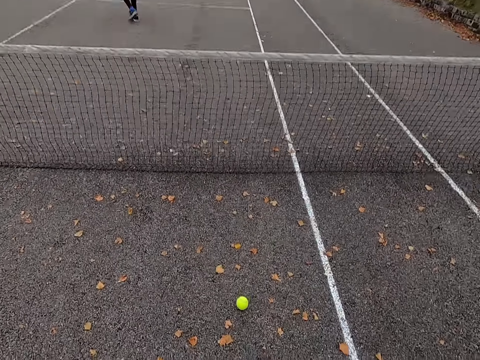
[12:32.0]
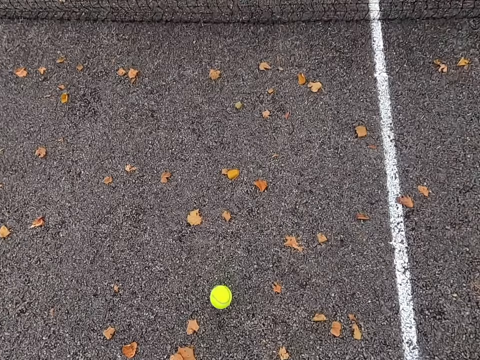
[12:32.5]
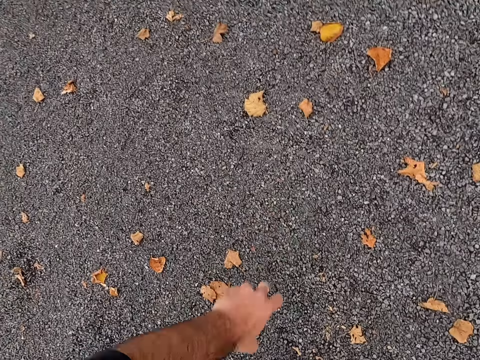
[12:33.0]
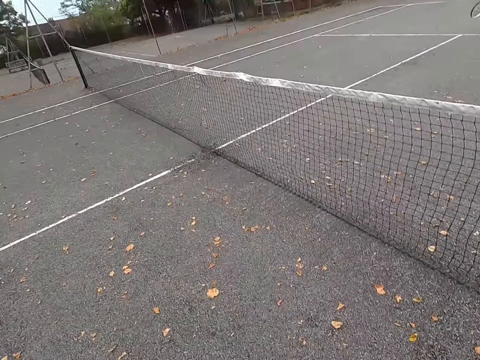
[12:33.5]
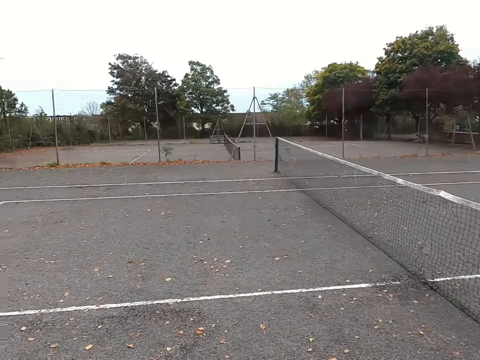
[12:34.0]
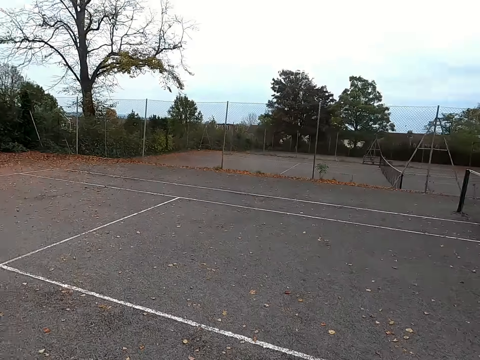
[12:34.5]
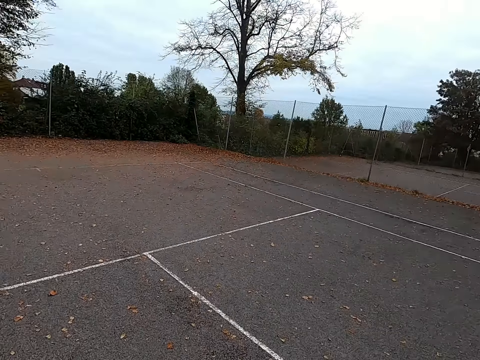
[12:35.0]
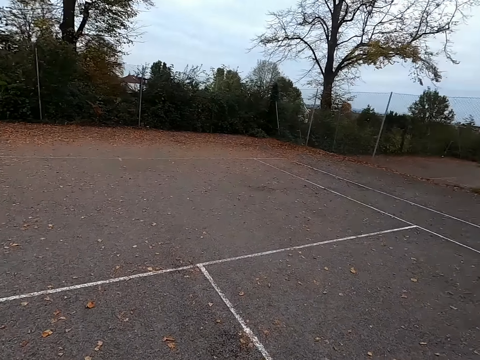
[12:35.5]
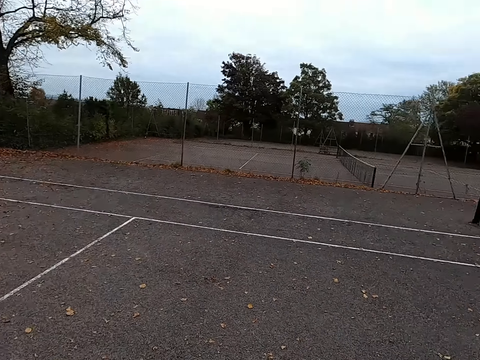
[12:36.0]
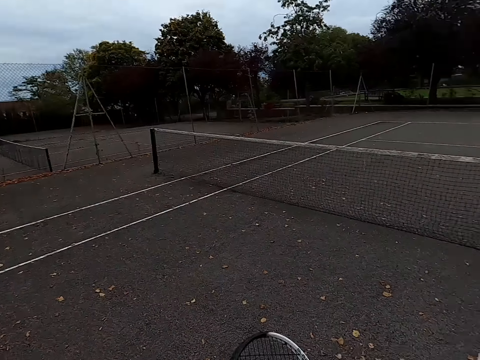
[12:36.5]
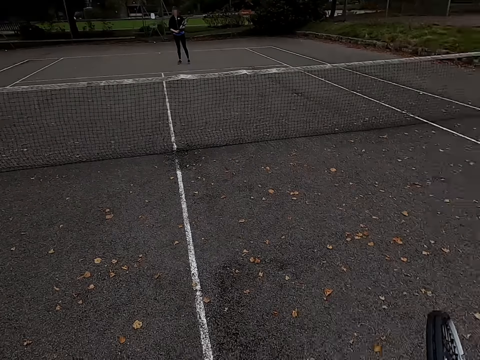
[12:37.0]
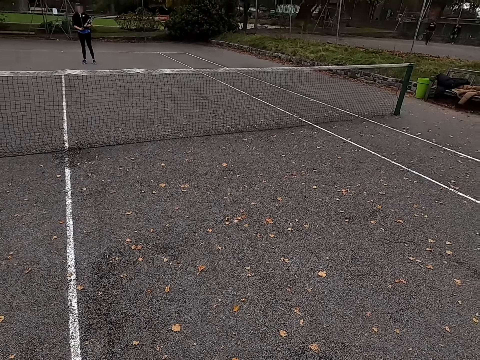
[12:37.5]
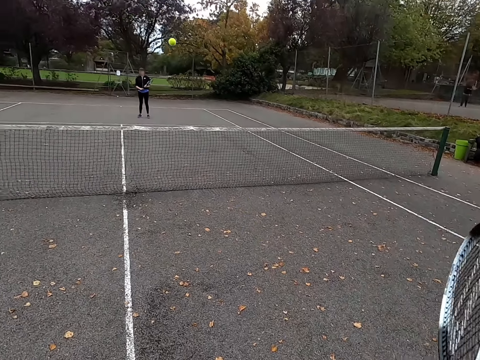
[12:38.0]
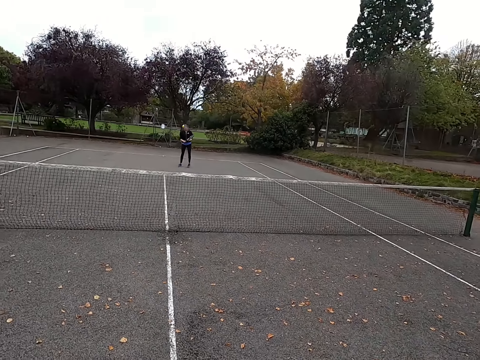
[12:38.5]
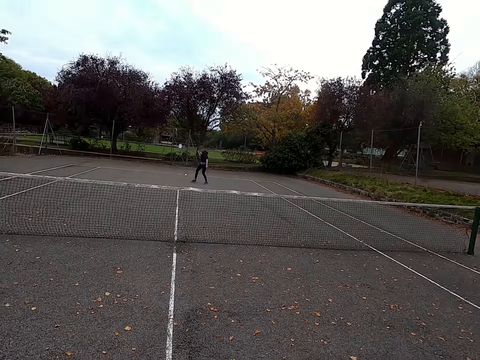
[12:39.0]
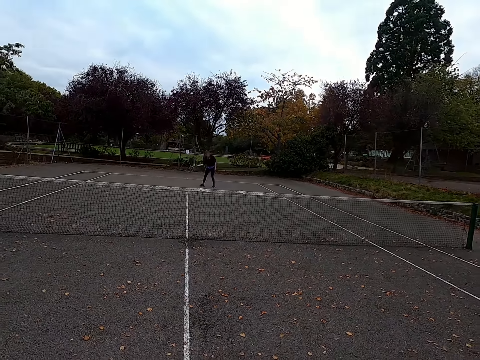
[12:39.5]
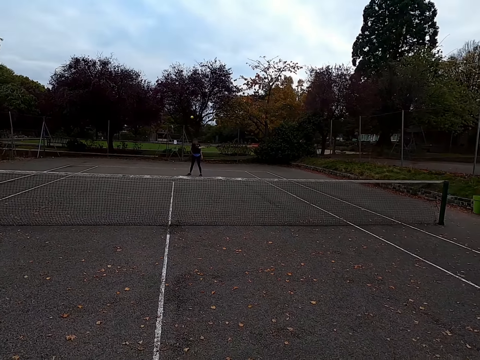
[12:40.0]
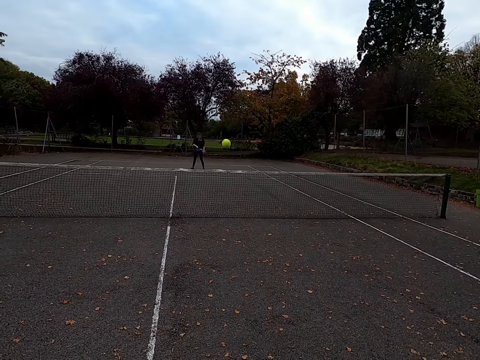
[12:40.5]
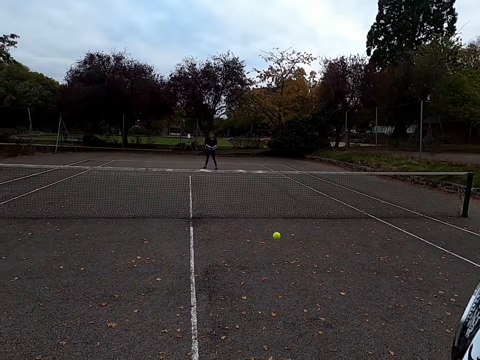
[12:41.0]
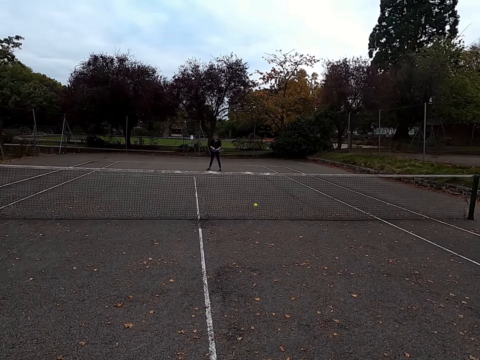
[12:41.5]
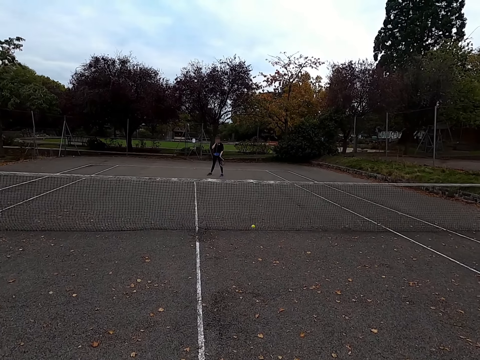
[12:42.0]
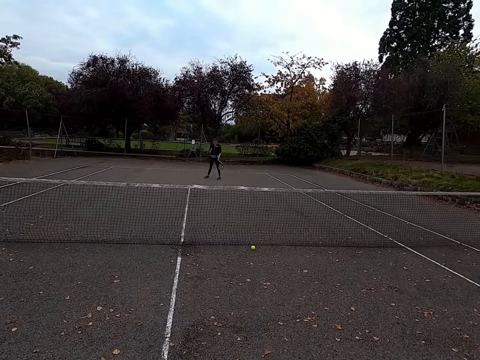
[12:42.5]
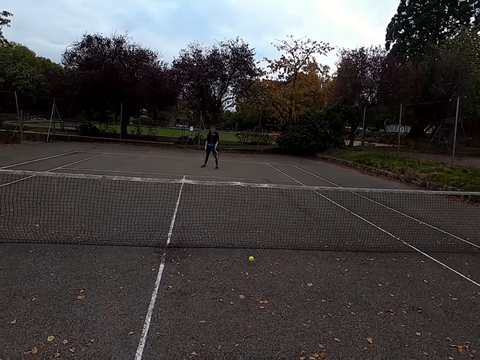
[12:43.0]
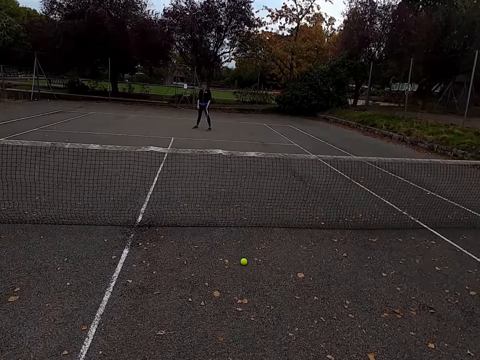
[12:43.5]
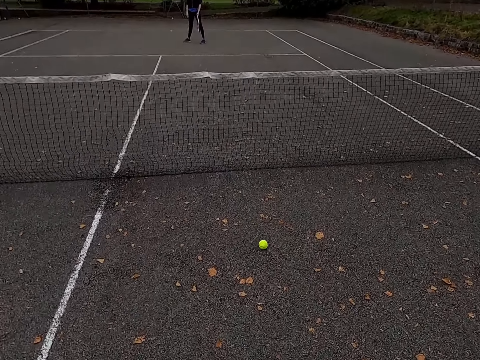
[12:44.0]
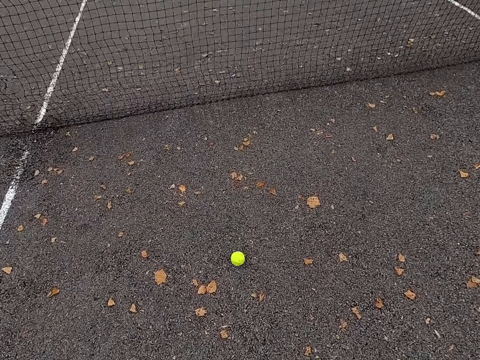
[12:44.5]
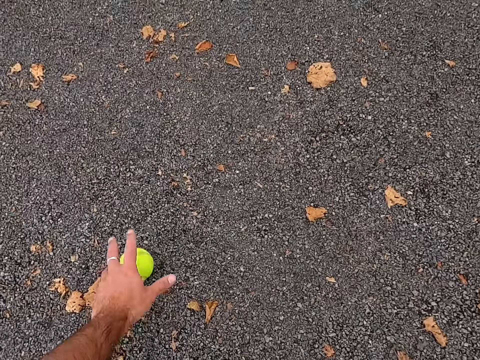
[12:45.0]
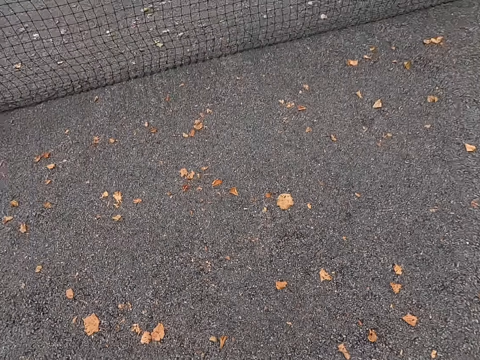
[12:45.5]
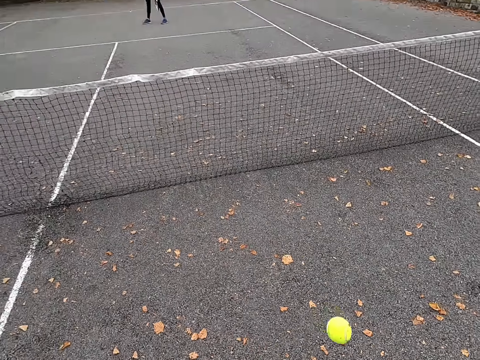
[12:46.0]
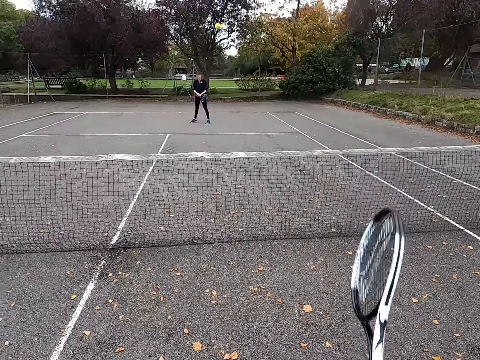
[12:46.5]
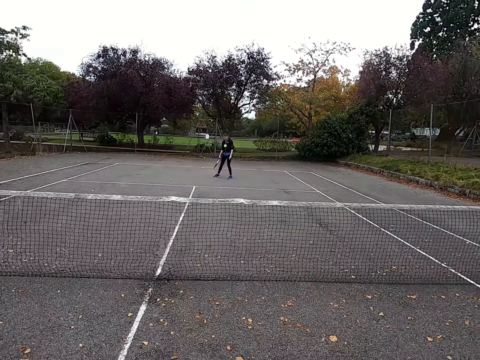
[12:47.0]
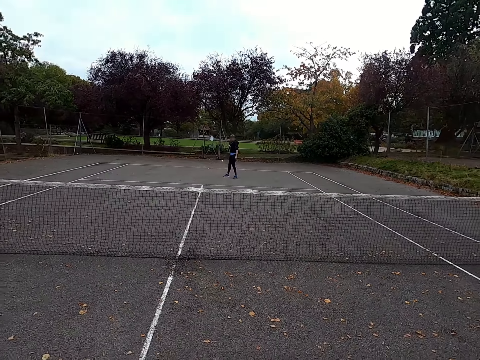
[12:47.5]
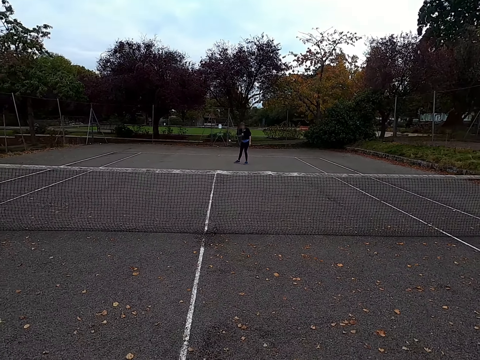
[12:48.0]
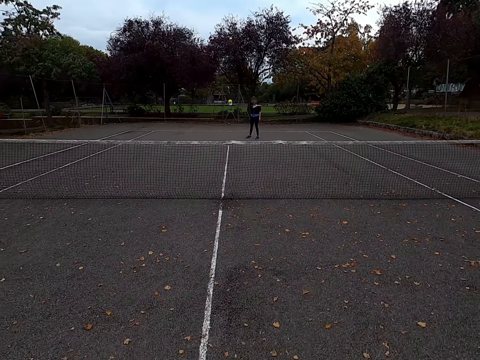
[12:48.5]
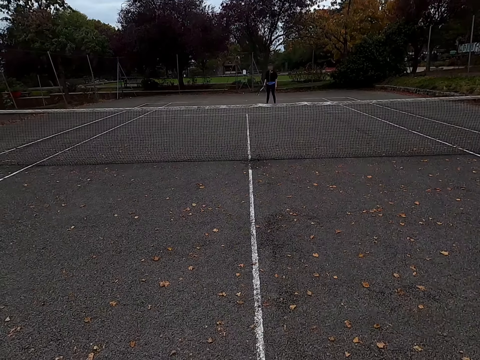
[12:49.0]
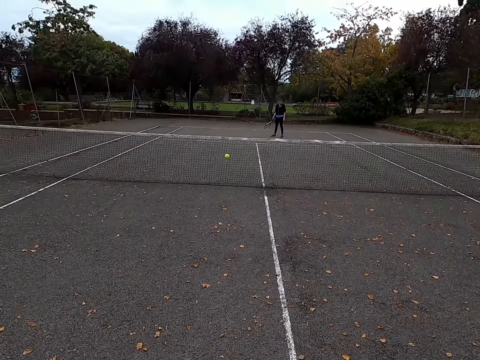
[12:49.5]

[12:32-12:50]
The camera wearer picks the tennis ball. They hit the ball. They walk around the tennis court. They hit the tennis ball with a racquet. A woman hits the tennis ball with a racquet. The camera wearer hits the tennis ball with a racquet. They walk around the tennis court to the ball. They pick the tennis ball. They hit the tennis ball with a racquet. The woman hits the tennis ball with a racquet. The camera wearer hits the tennis ball with a racquet.

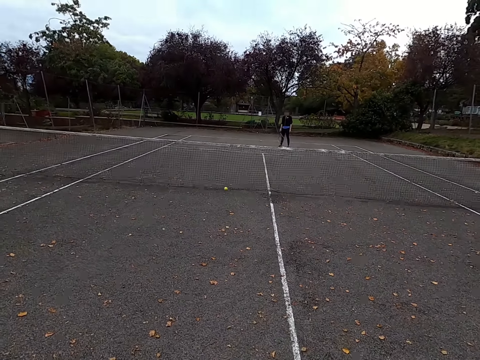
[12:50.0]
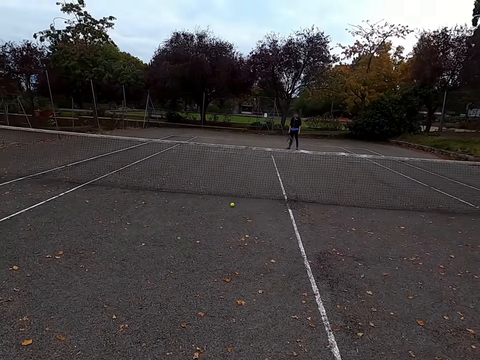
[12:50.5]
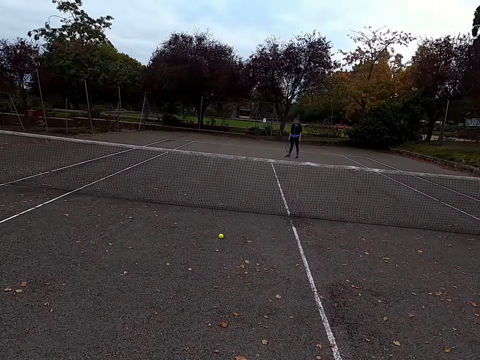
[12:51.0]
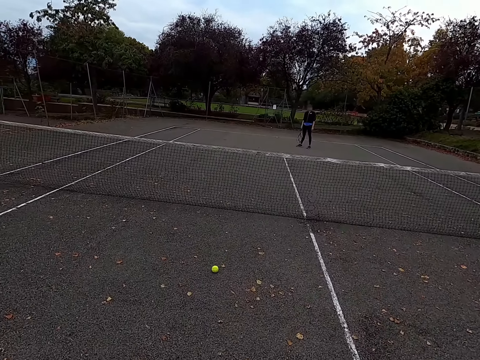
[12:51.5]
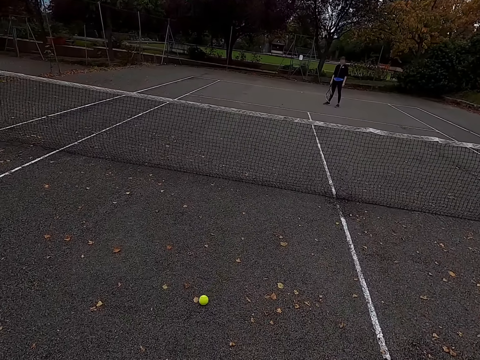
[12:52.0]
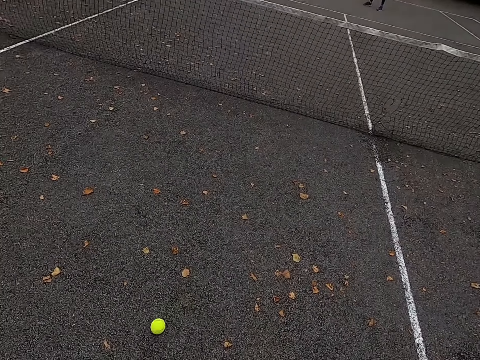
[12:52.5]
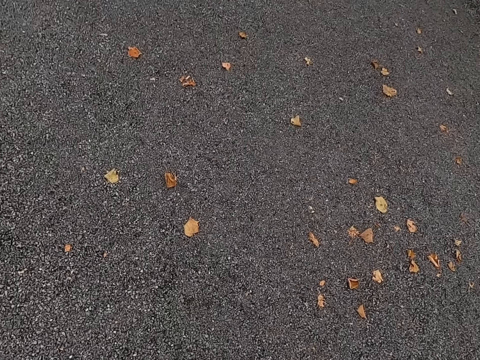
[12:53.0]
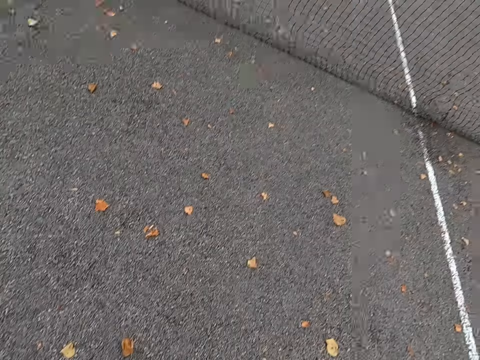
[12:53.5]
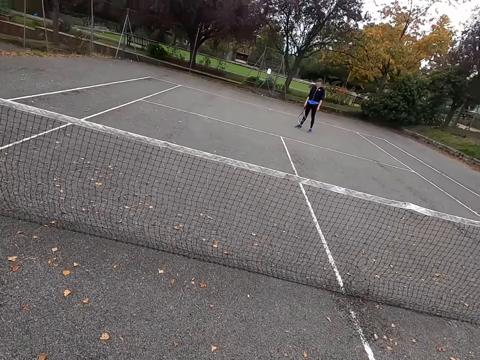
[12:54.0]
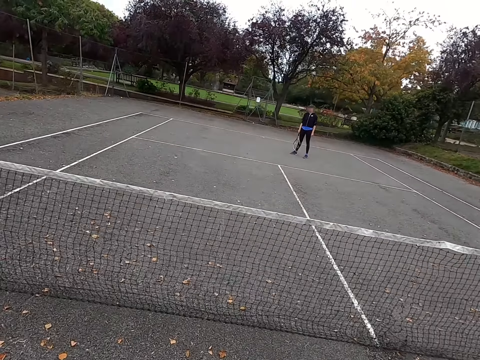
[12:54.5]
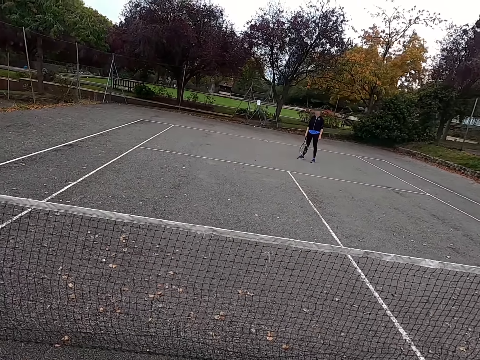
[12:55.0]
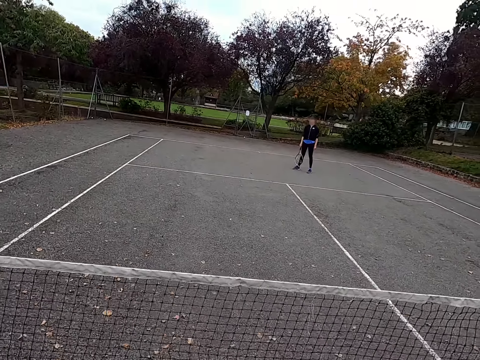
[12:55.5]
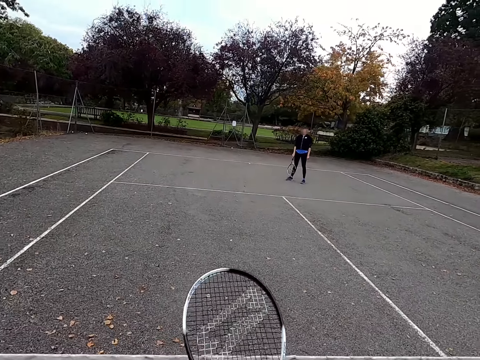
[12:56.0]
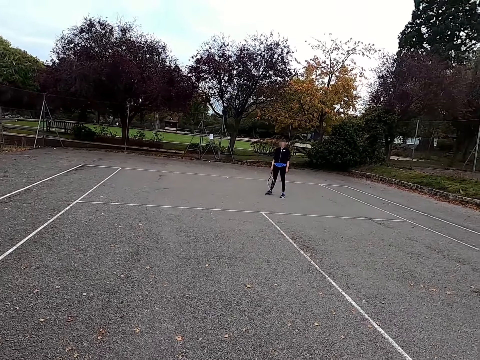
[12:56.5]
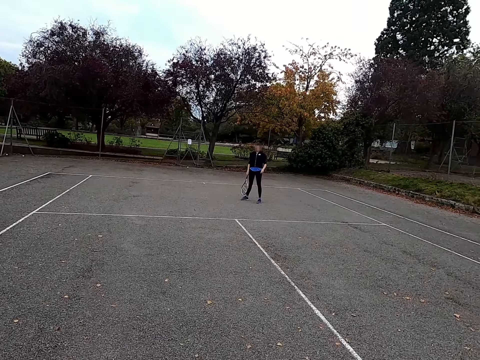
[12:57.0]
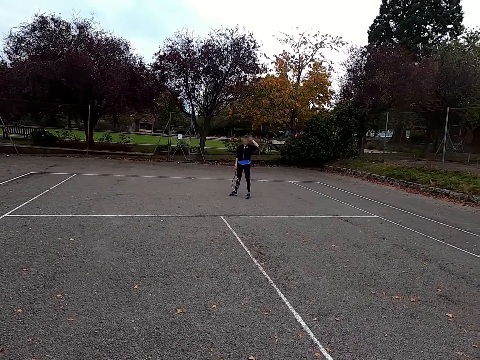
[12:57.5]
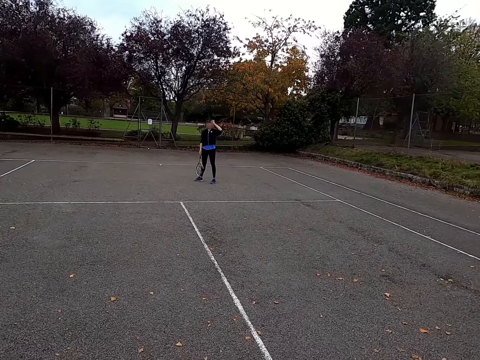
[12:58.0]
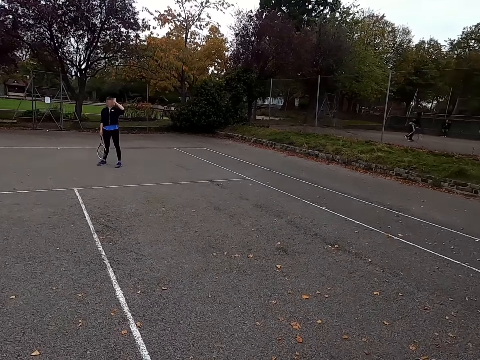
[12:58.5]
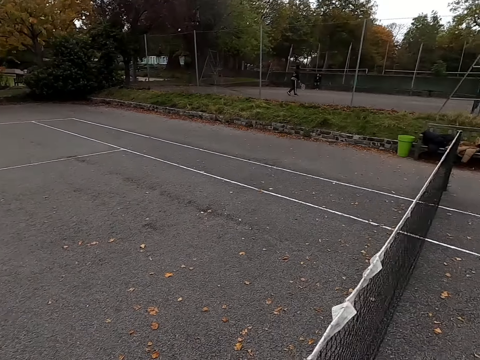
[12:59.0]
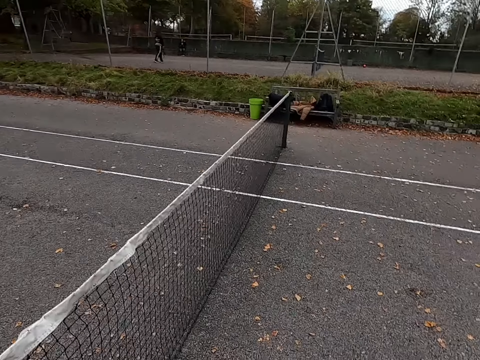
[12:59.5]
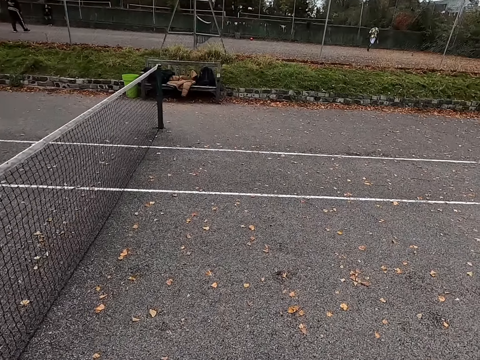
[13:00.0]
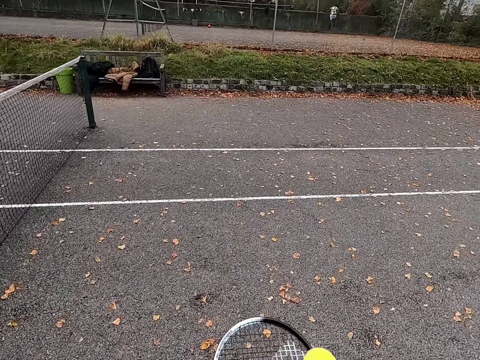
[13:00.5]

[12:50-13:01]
The camera wearer walks around the tennis court to the ball. They pick the tennis ball and stare at a woman. They walk around the tennis court.
